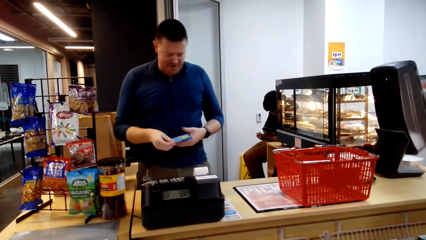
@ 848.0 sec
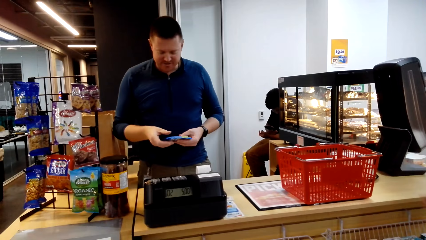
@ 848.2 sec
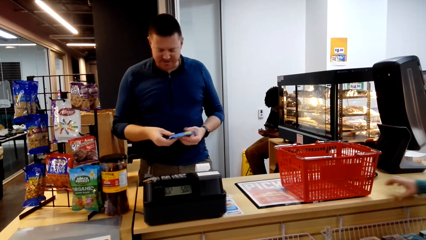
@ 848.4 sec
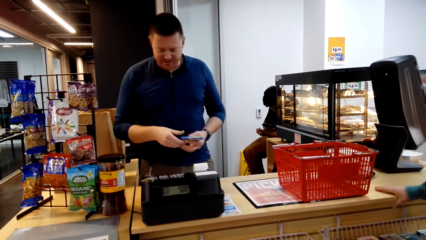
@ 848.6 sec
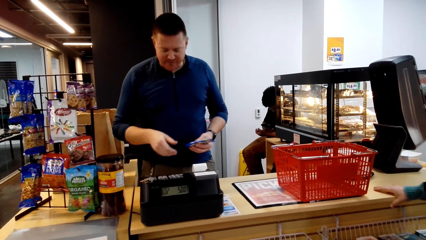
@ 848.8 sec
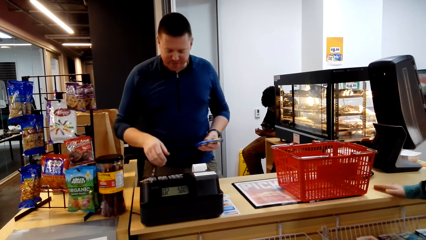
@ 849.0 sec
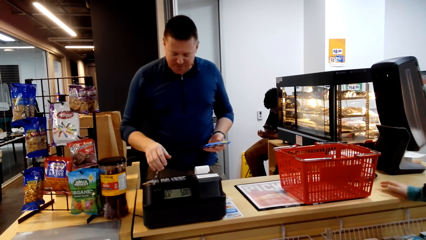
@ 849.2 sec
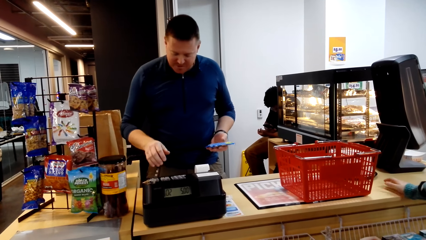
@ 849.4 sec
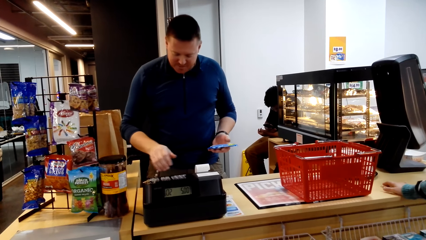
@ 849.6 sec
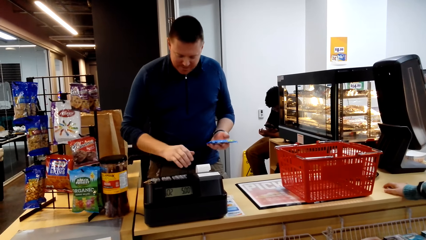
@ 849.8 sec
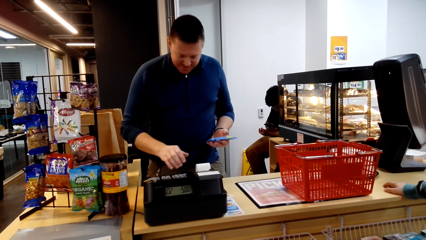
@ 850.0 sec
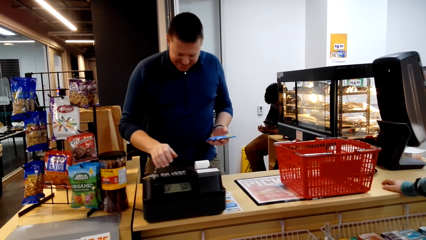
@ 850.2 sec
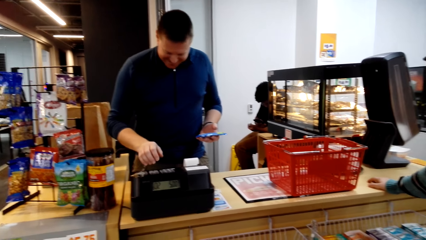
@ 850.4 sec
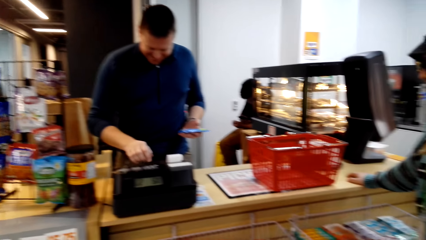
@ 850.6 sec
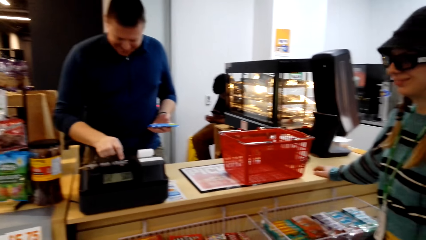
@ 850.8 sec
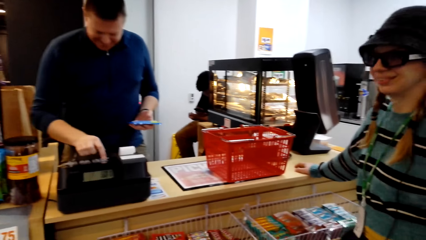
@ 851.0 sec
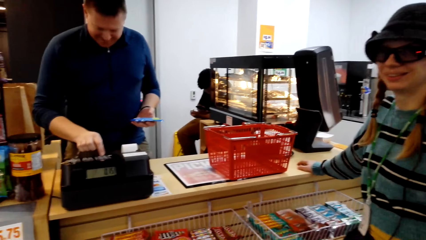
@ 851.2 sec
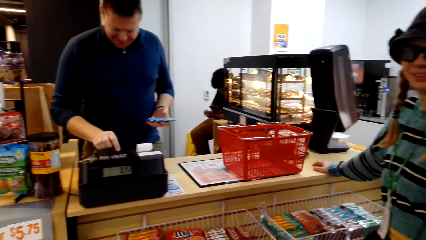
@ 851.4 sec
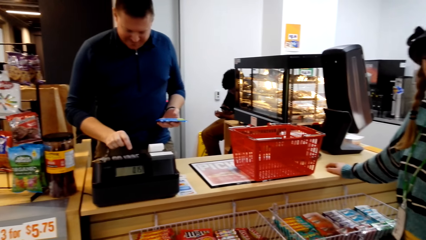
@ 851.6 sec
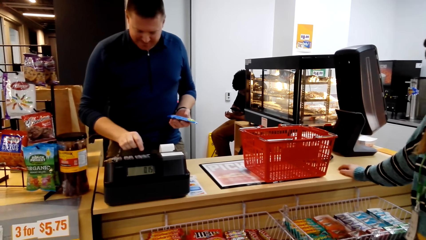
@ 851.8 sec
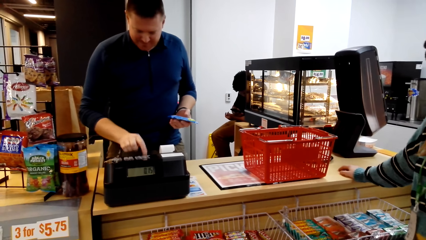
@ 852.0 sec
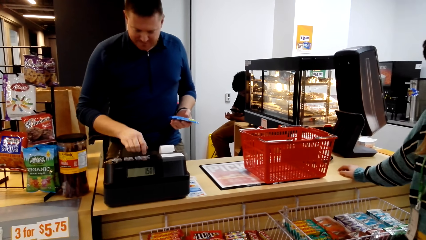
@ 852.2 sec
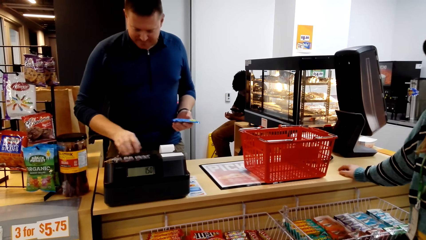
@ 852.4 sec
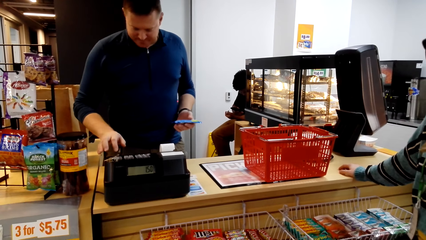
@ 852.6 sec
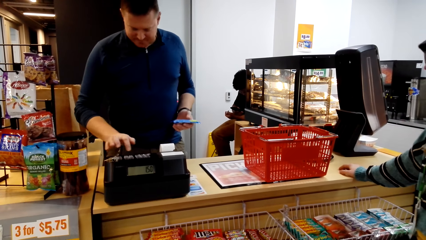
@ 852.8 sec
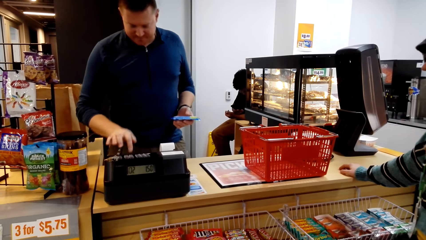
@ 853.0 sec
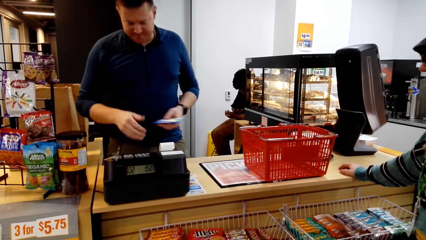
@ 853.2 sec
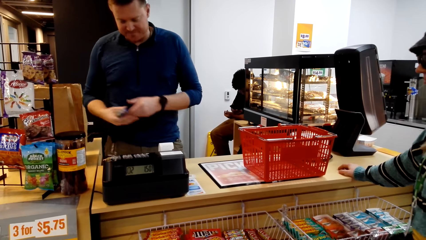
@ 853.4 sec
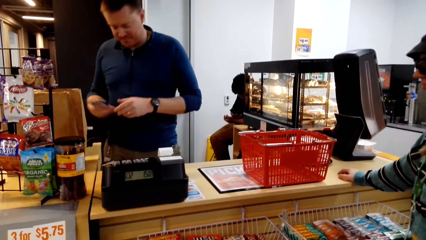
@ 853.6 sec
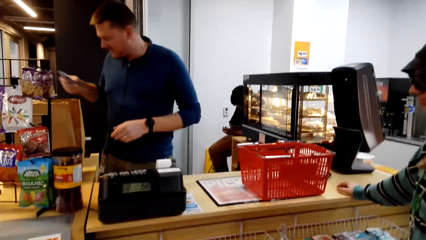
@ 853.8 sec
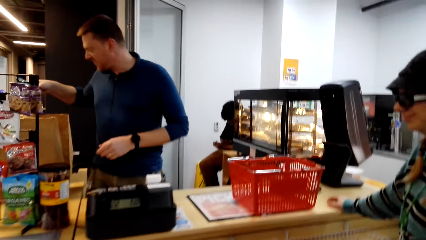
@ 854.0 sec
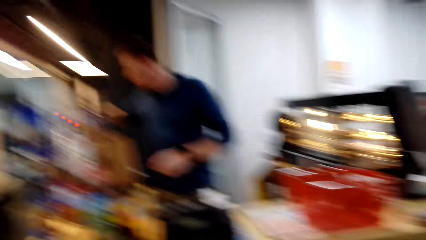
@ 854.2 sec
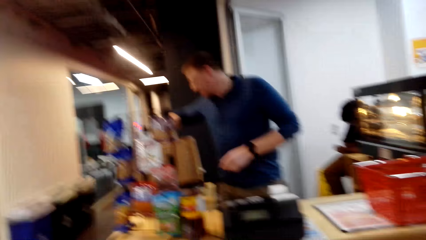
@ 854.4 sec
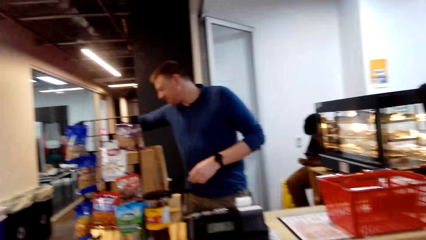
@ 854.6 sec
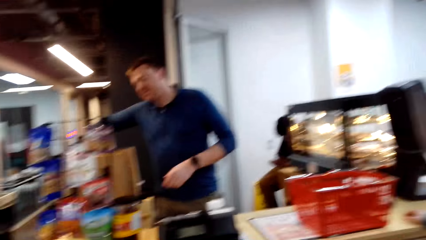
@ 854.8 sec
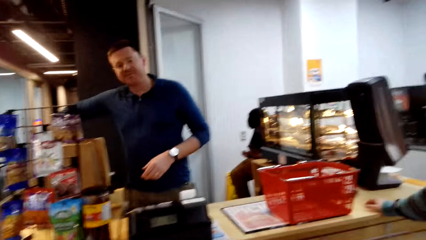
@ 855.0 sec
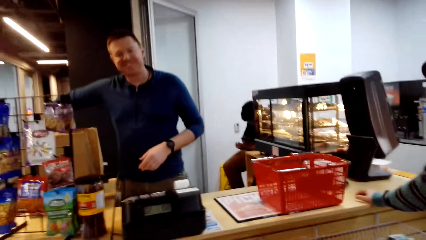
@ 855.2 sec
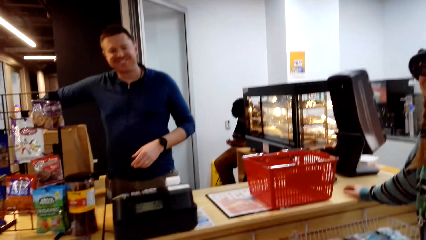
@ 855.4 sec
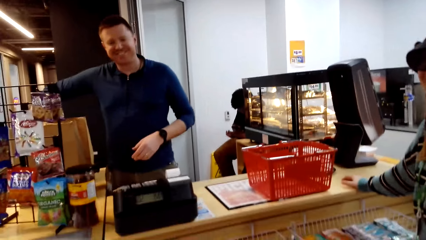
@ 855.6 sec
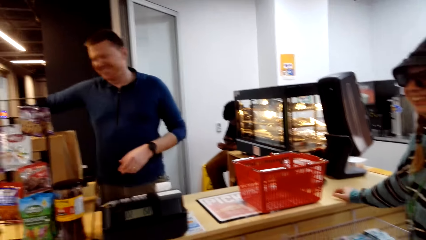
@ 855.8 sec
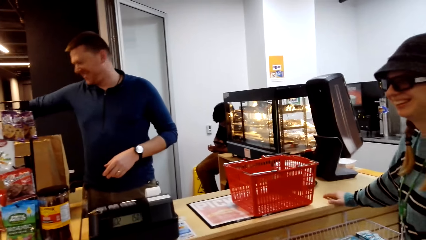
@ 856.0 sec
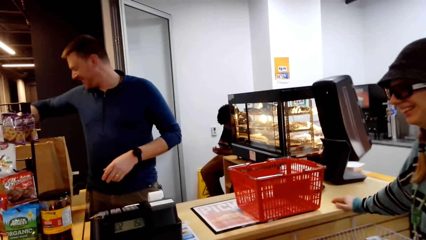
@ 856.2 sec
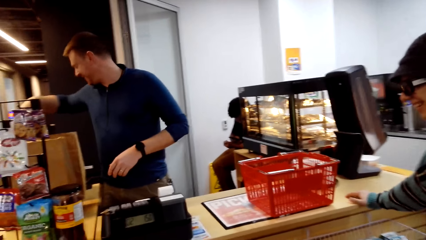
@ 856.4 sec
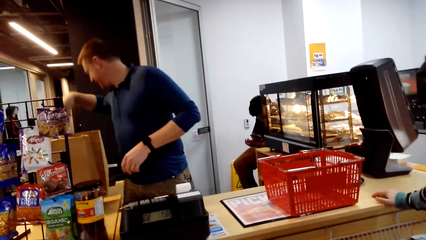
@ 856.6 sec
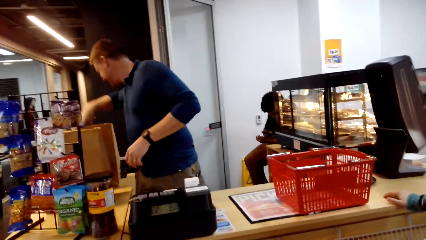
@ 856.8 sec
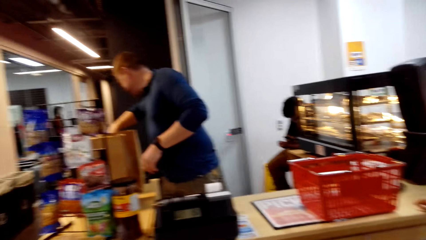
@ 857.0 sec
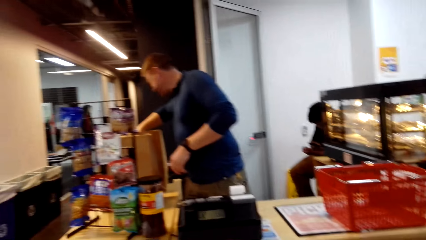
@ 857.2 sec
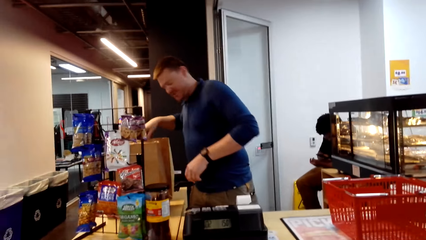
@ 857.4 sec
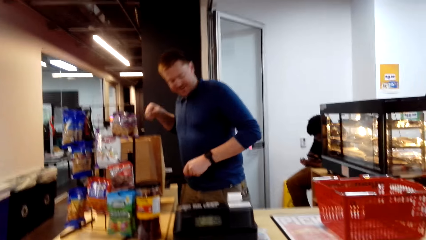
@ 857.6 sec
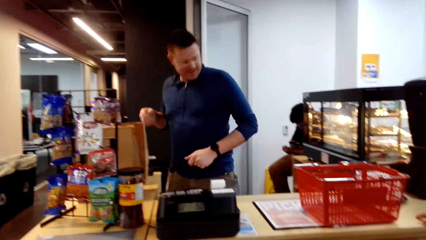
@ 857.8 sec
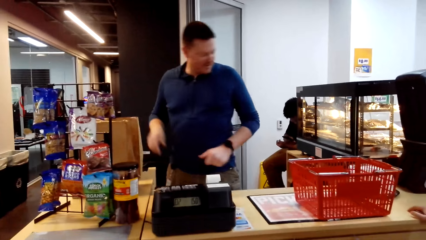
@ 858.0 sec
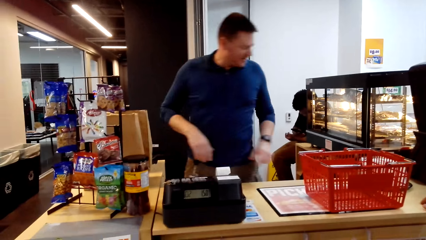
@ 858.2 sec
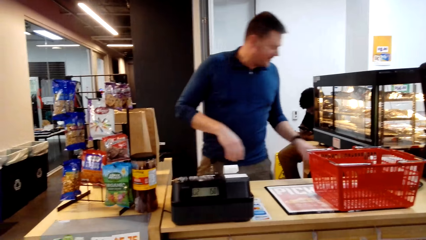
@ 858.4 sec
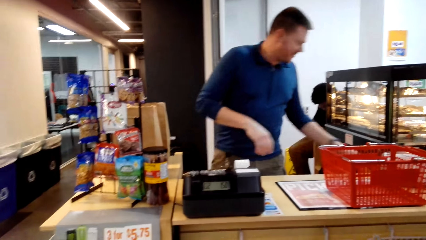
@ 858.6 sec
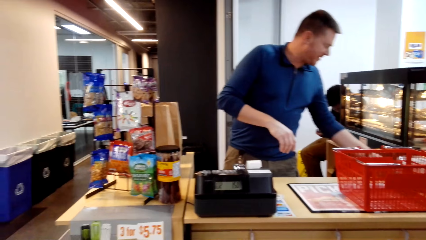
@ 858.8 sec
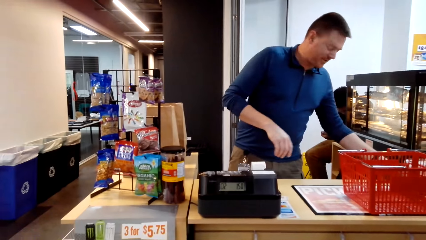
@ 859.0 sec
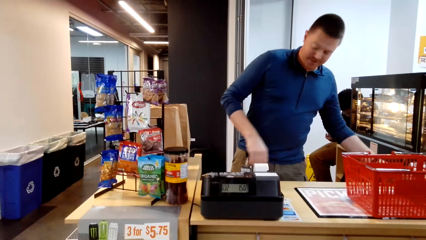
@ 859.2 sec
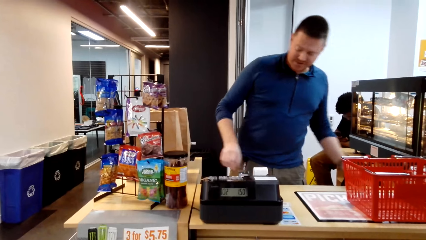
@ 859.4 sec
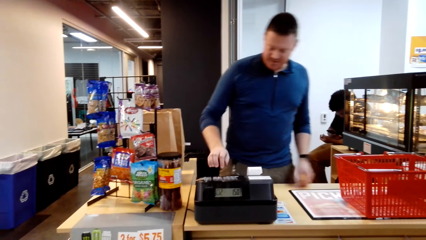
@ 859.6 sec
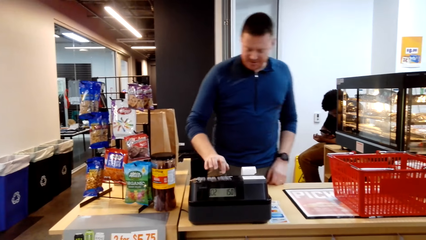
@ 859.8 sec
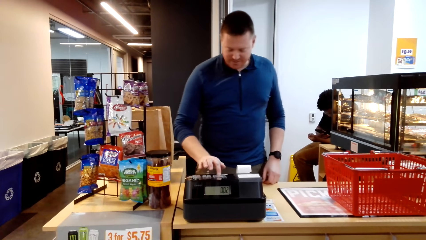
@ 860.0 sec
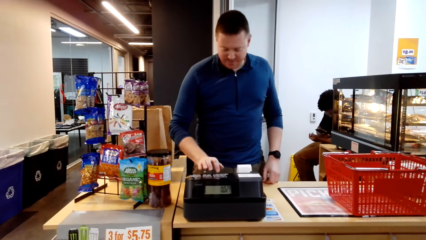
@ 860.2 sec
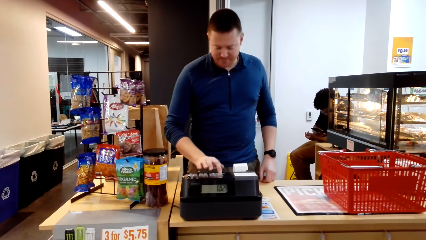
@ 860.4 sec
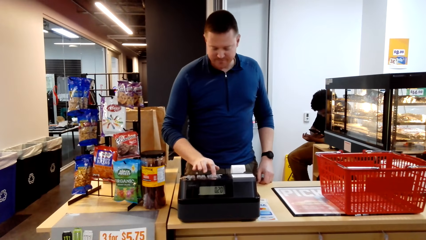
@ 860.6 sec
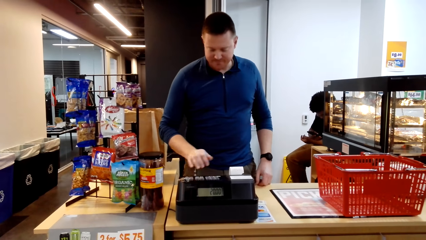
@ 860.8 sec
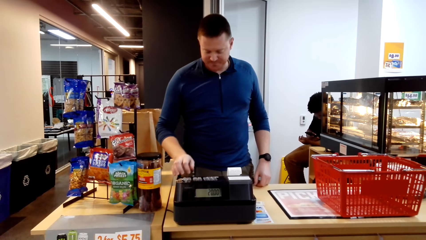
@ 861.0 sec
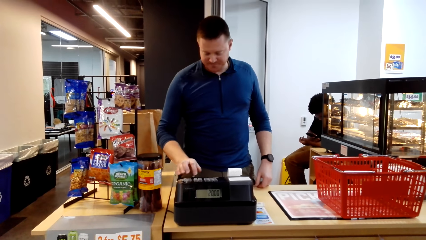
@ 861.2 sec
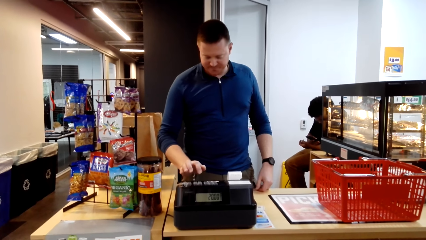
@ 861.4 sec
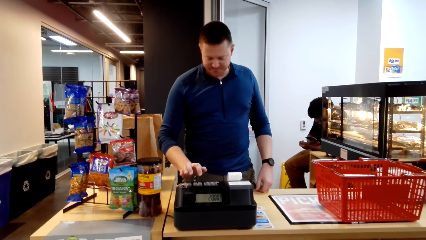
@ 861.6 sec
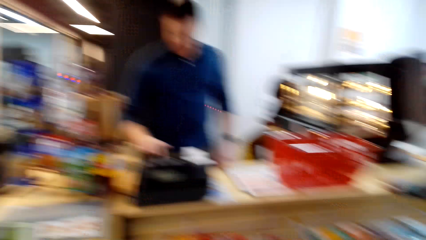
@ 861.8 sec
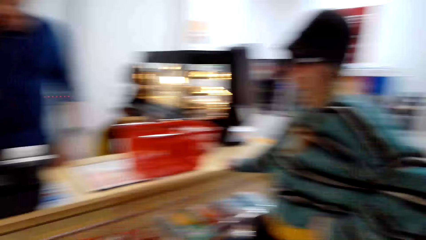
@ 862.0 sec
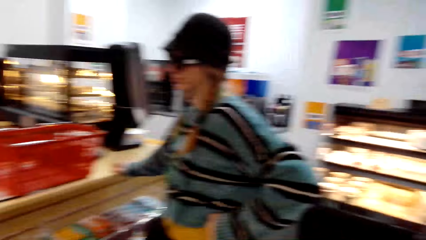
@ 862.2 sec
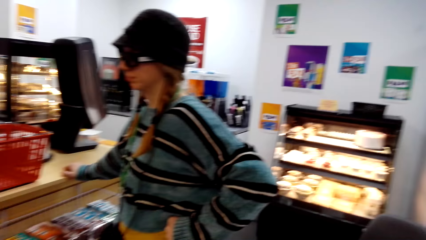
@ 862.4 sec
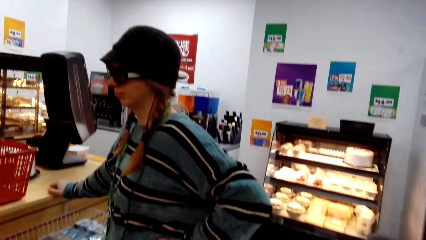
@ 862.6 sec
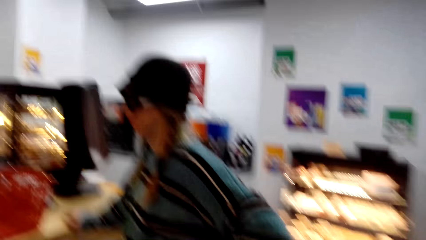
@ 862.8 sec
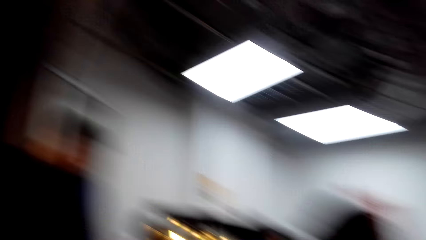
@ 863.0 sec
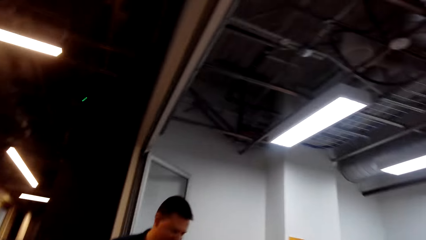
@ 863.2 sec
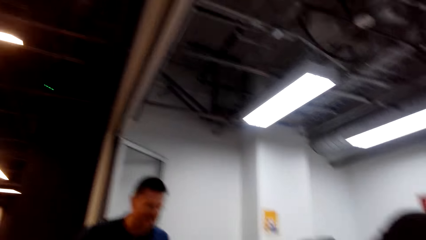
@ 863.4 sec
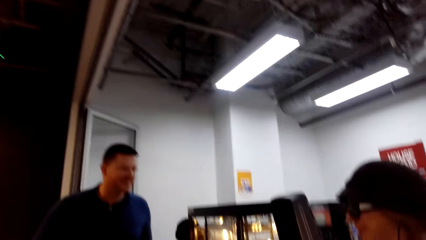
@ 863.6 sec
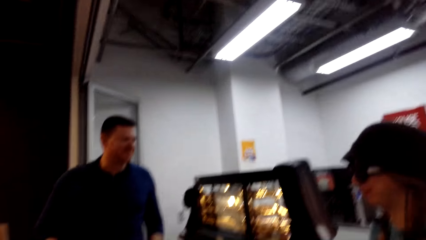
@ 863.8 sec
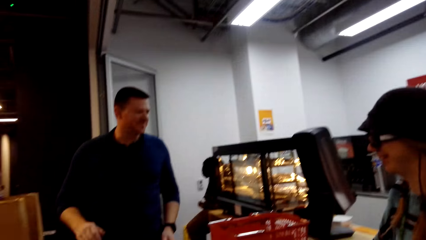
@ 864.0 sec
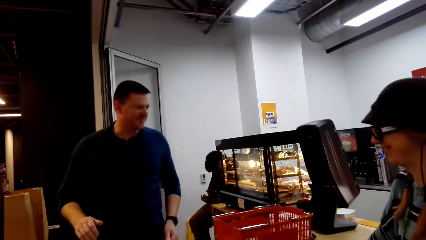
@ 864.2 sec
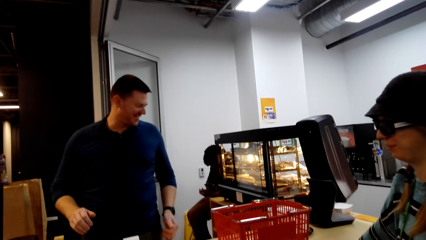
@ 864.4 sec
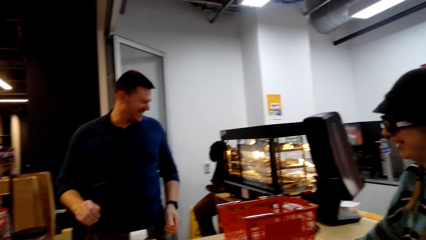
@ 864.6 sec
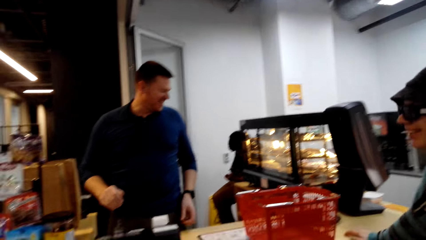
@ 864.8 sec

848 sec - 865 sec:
A man looks at the item. He dials the cash register. He puts the item in the packet. A woman laughs. The man dials the cash register.
